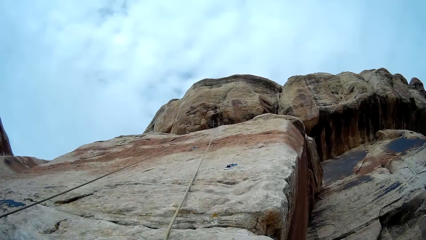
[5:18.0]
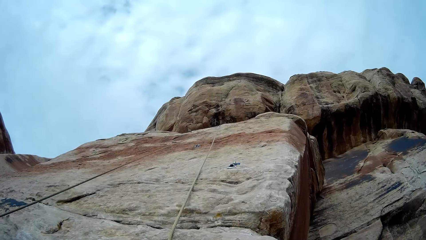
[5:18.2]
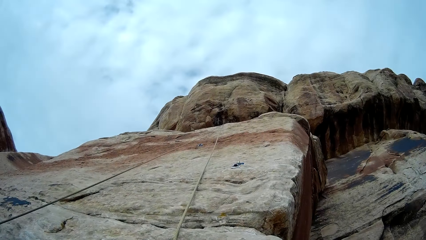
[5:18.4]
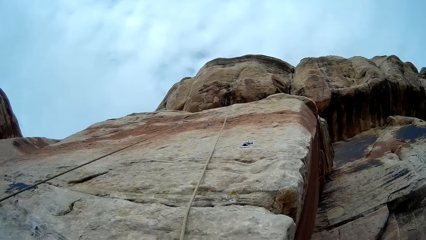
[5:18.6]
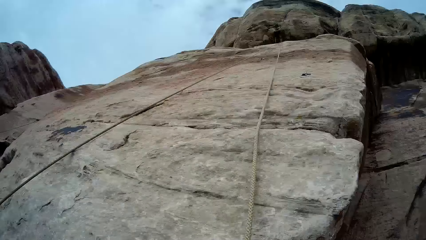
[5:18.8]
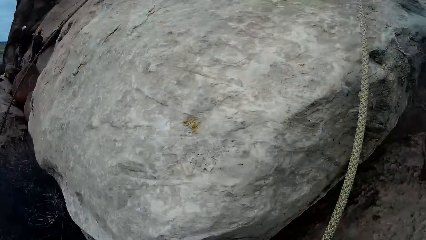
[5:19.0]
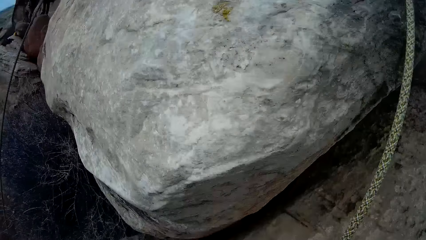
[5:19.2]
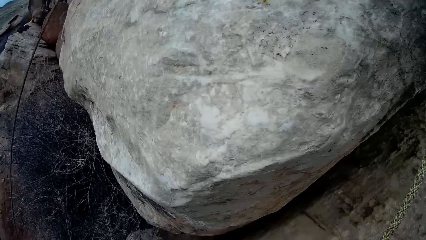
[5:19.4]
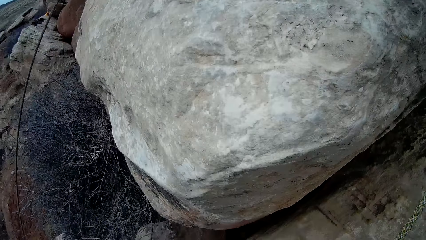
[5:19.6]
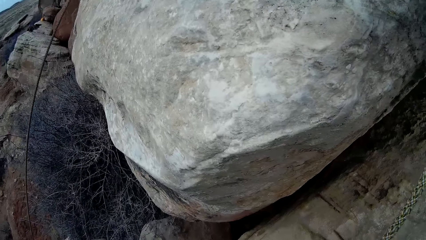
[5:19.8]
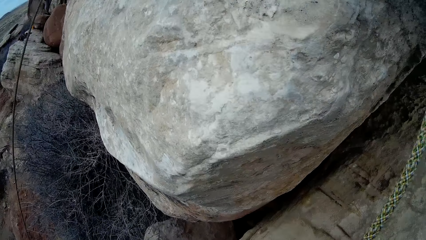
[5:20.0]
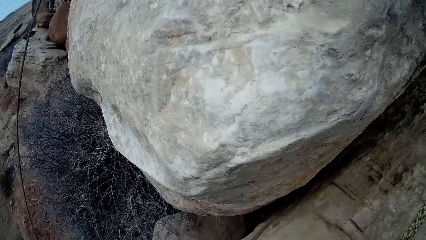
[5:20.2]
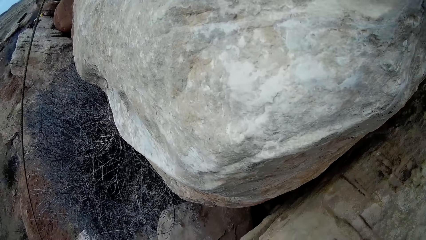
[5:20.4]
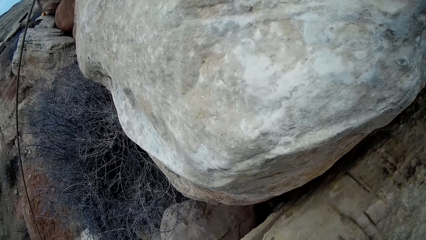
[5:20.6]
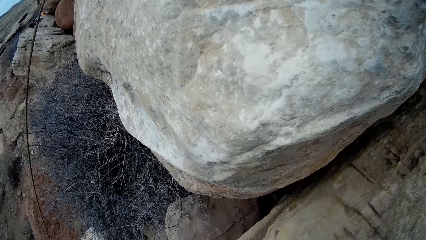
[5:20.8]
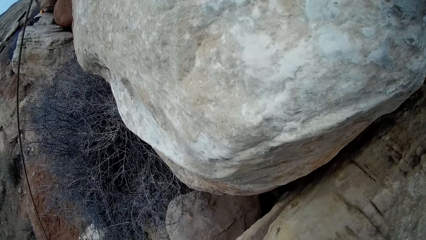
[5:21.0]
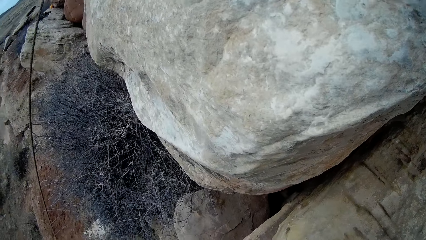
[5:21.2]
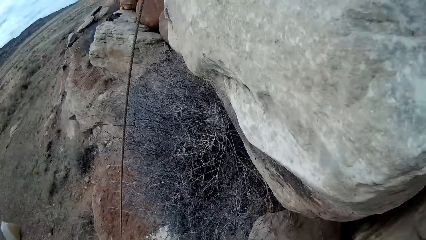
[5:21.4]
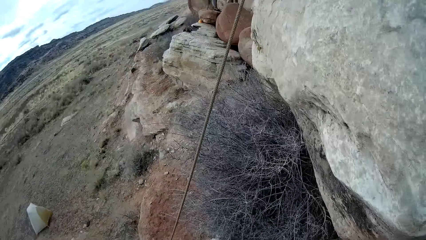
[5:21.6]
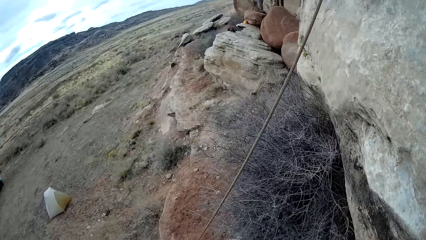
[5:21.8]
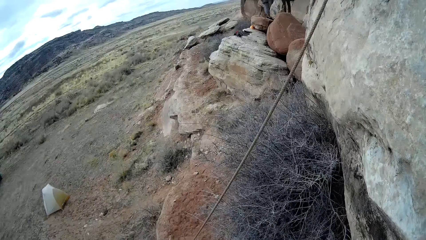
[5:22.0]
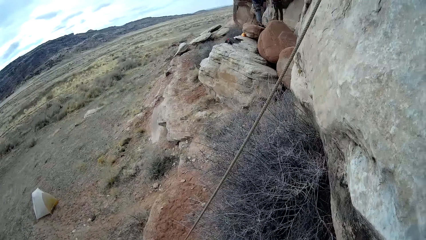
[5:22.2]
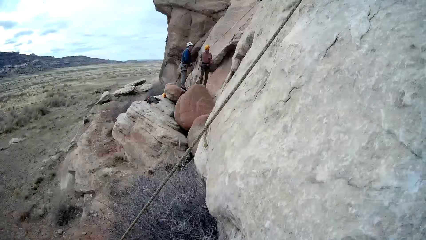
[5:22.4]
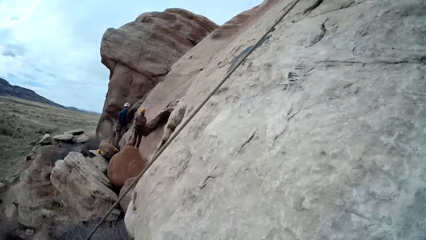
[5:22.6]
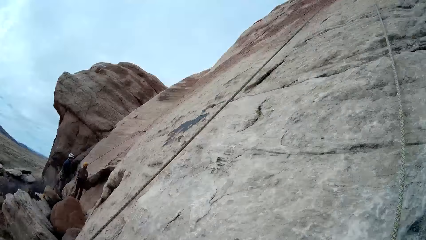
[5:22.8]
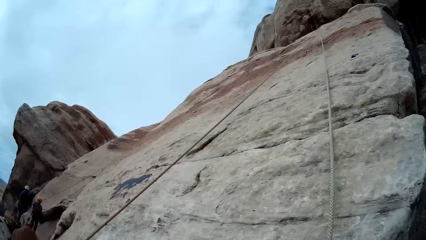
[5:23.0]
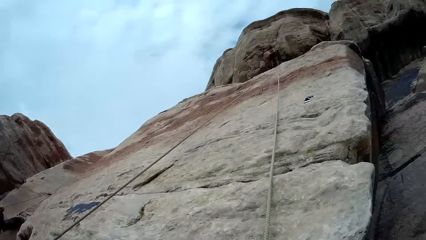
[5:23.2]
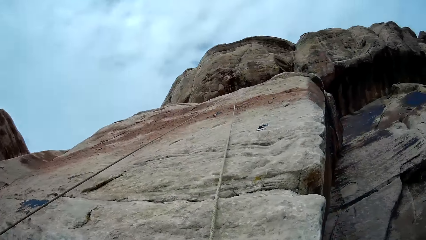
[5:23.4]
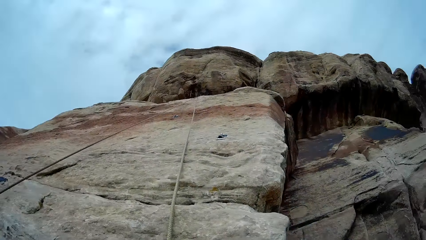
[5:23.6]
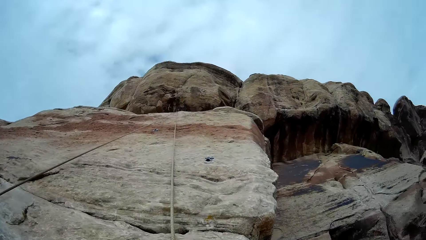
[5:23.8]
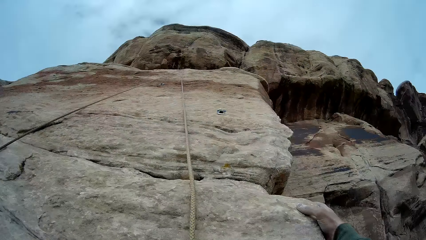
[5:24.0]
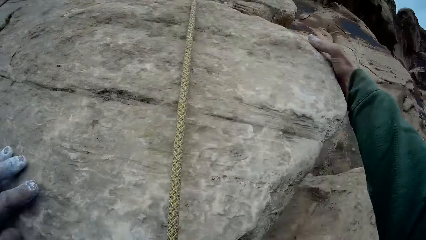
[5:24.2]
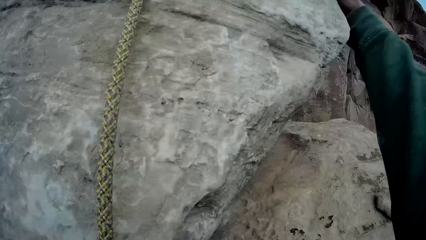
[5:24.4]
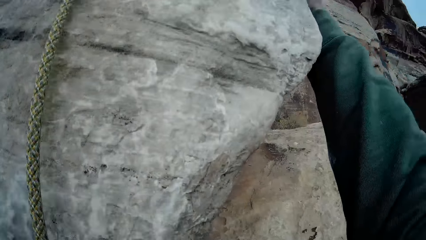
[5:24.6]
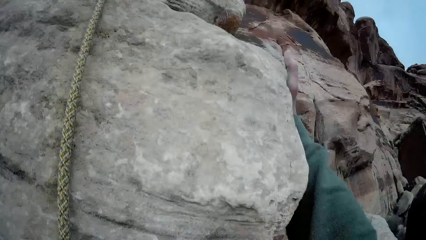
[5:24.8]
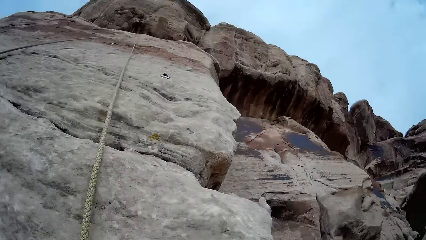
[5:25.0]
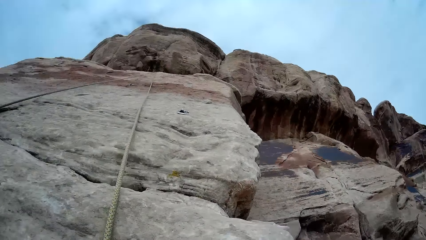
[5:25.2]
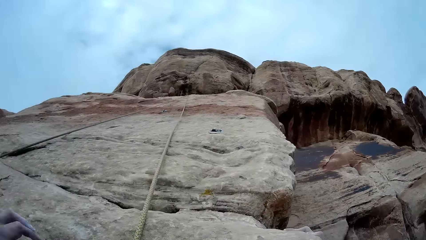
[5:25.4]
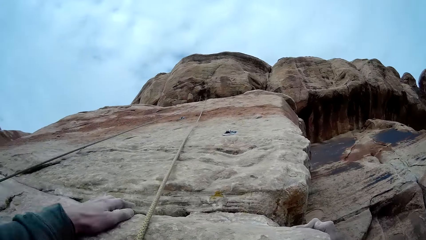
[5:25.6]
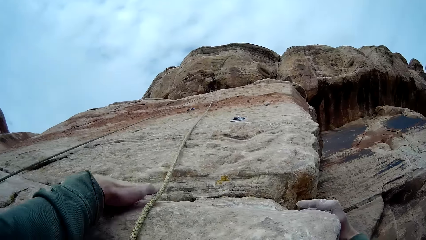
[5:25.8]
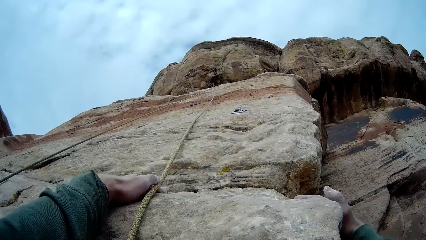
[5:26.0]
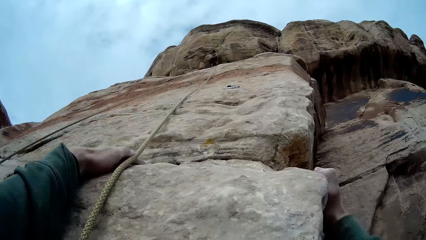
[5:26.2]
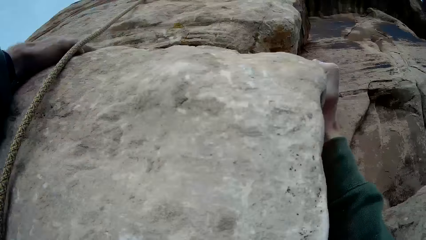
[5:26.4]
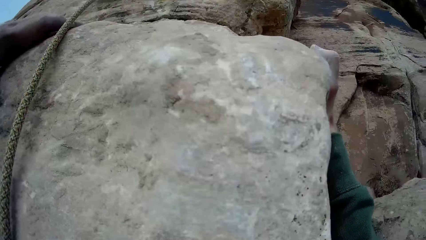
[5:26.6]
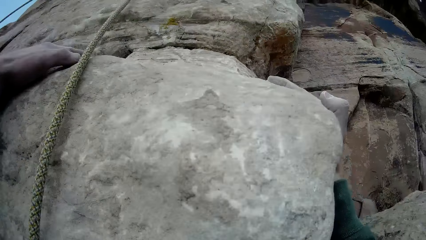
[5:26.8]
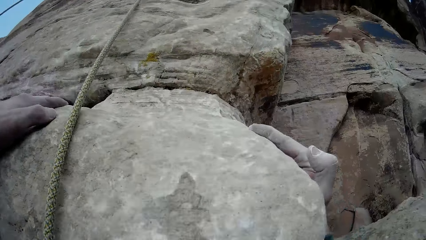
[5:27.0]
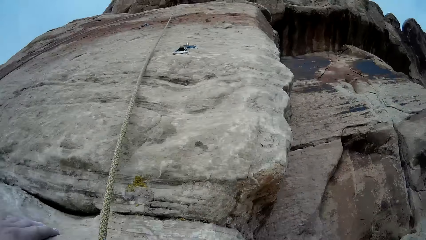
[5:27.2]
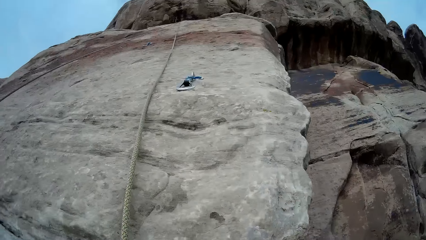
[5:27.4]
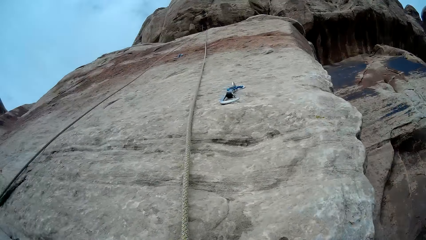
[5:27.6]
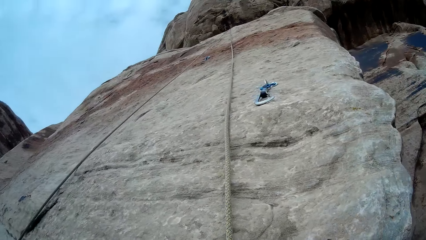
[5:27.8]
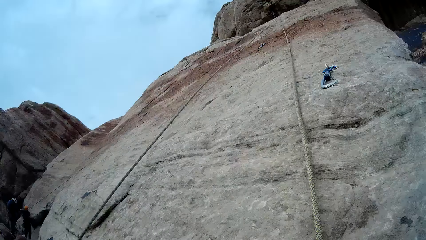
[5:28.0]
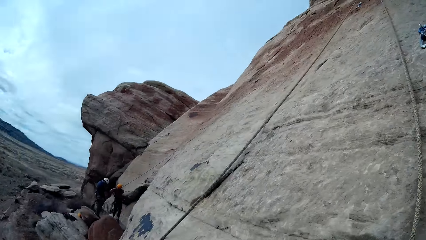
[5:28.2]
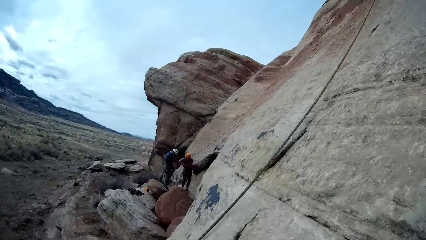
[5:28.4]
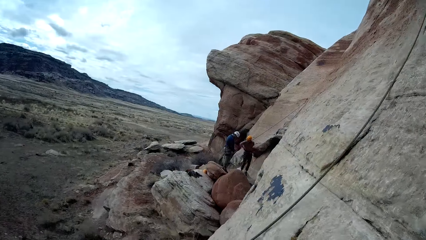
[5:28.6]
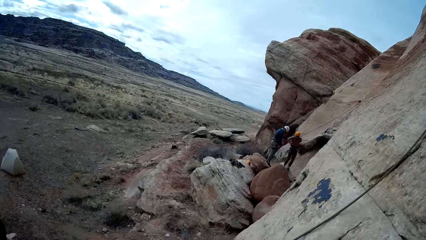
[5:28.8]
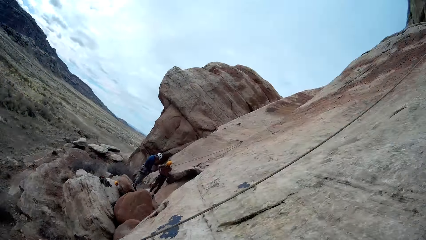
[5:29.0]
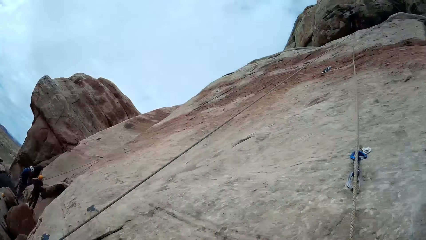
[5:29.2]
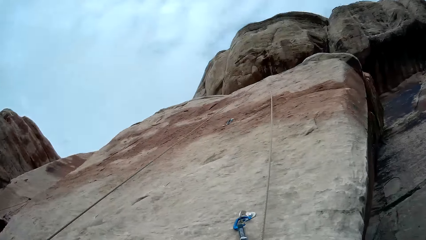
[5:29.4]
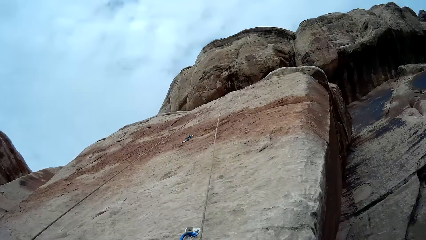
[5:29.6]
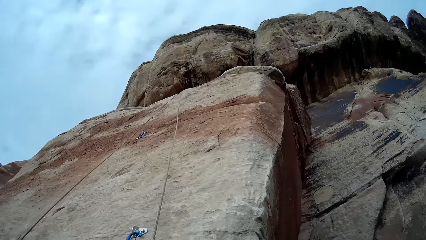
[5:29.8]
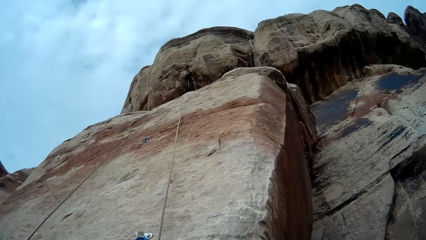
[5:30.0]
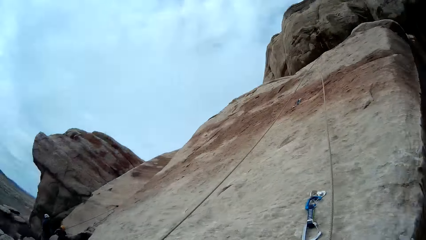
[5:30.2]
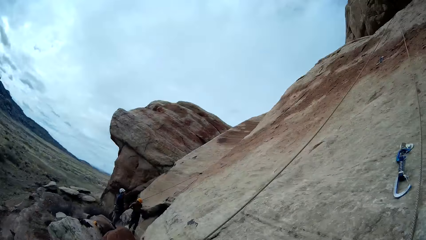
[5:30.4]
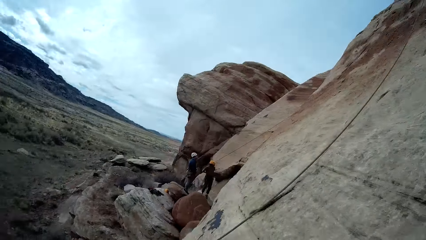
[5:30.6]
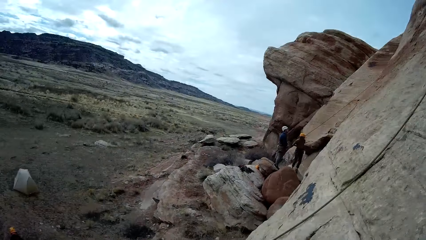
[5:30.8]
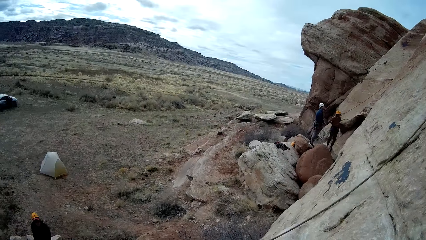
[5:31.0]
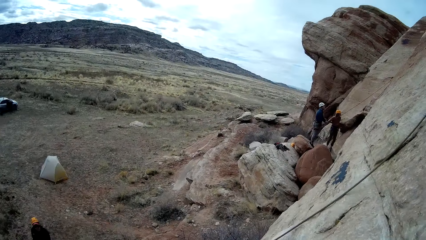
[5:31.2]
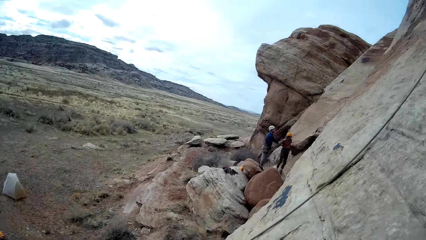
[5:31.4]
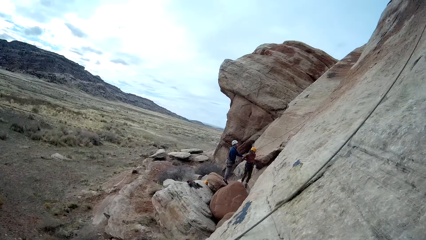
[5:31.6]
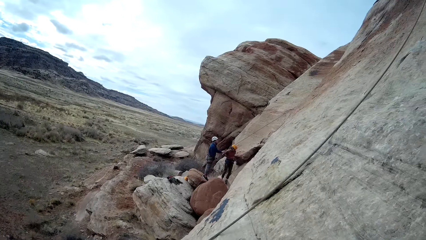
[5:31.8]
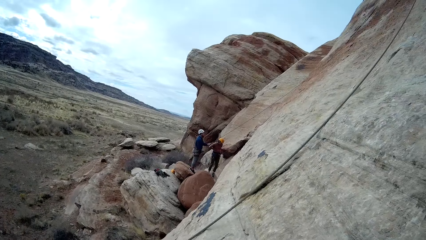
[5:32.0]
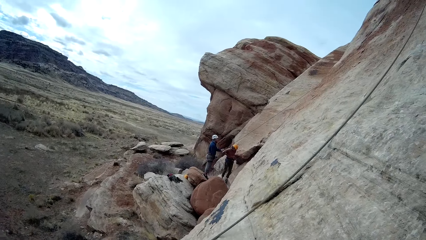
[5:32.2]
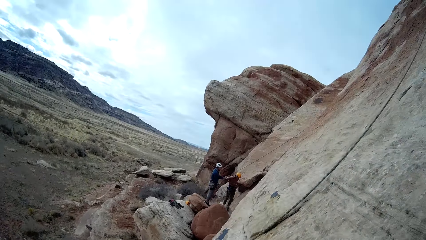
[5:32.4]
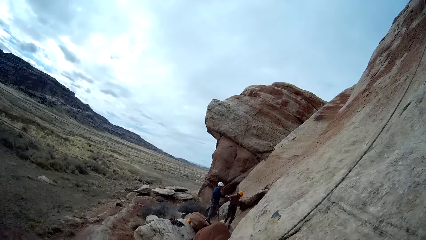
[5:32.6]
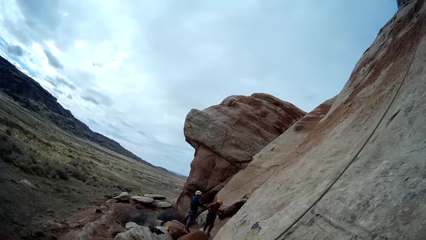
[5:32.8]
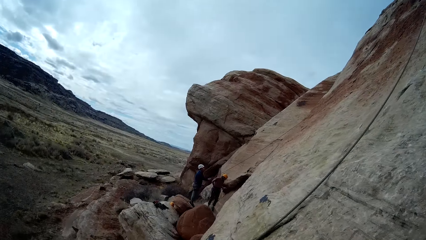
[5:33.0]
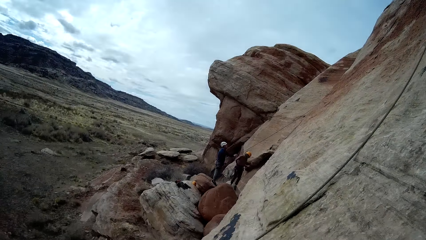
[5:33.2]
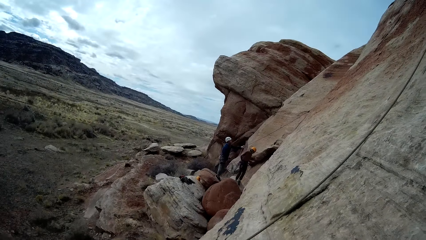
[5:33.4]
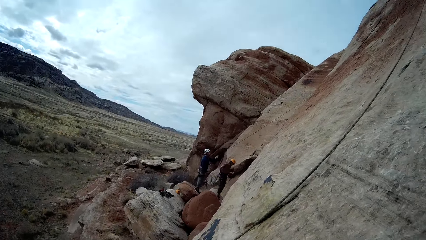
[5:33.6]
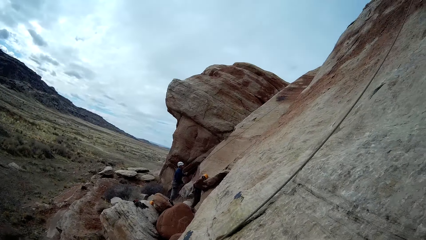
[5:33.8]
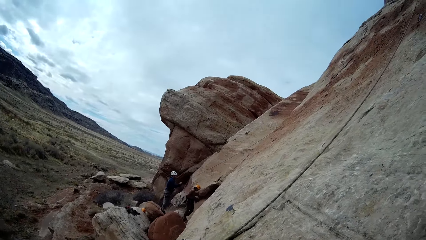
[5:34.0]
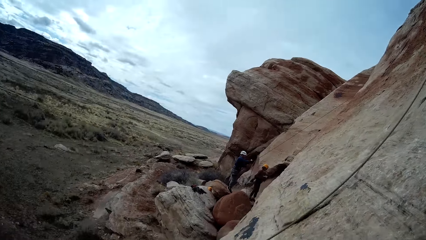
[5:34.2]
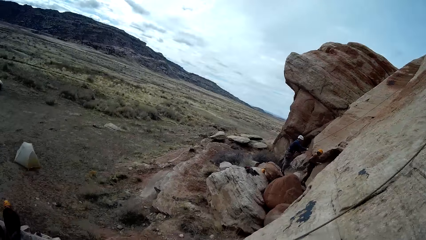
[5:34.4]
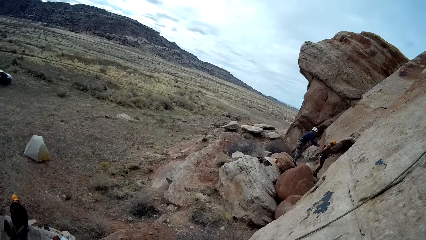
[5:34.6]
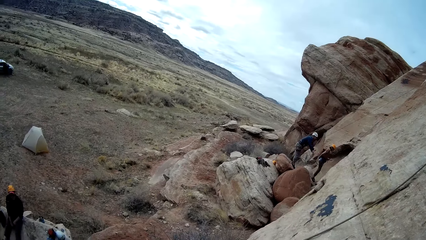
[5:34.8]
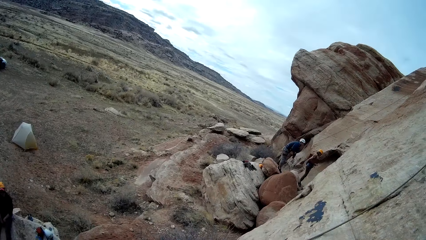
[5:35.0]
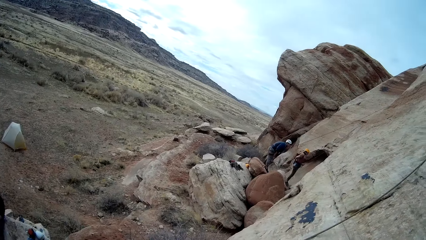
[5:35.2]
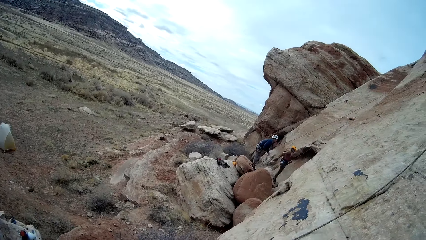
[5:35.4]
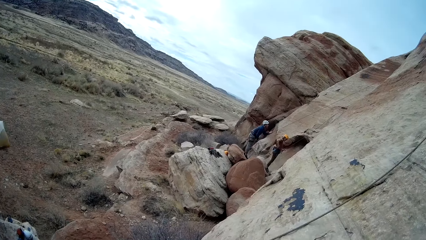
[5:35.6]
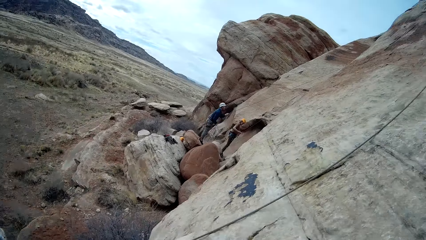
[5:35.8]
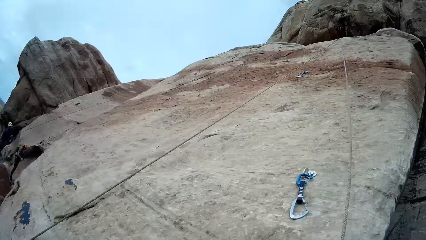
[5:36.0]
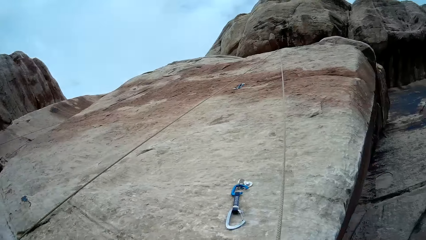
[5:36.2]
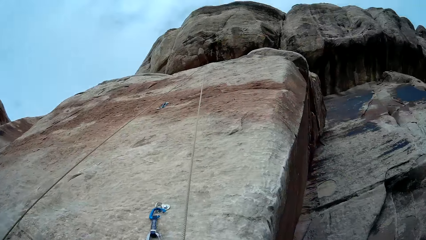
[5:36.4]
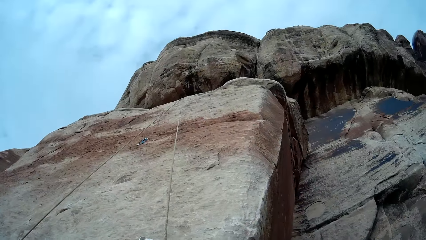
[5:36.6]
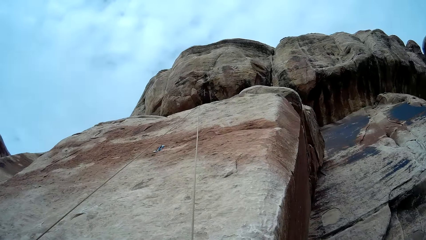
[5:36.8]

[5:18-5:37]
The camera wearer climbs the mountain. A man interacts with another man.
